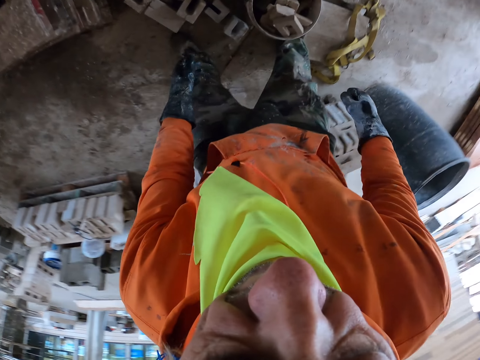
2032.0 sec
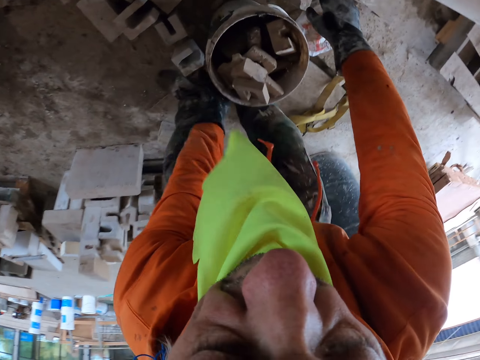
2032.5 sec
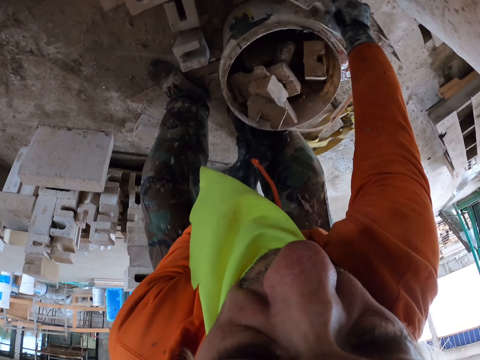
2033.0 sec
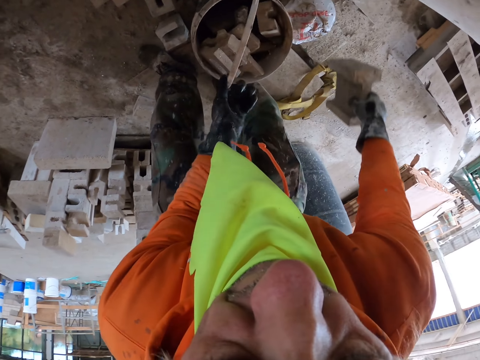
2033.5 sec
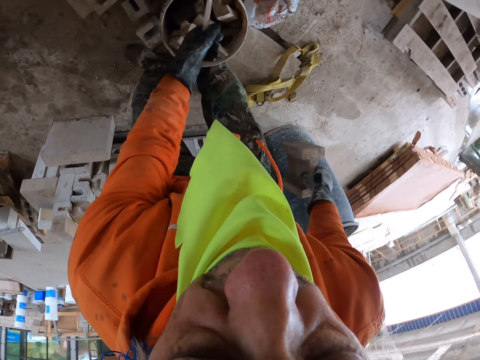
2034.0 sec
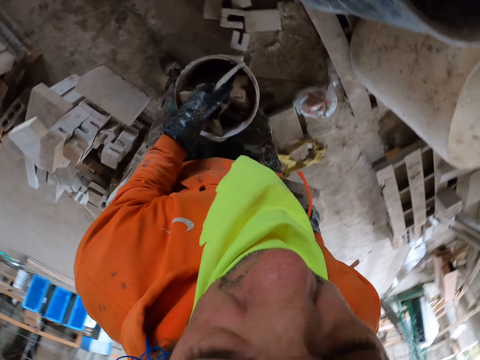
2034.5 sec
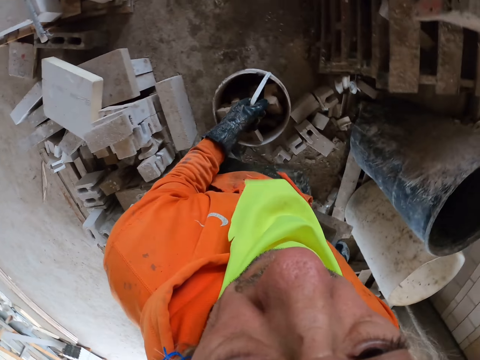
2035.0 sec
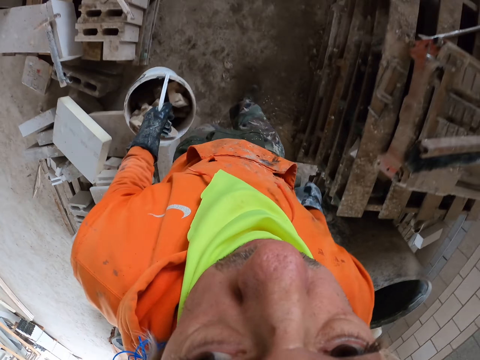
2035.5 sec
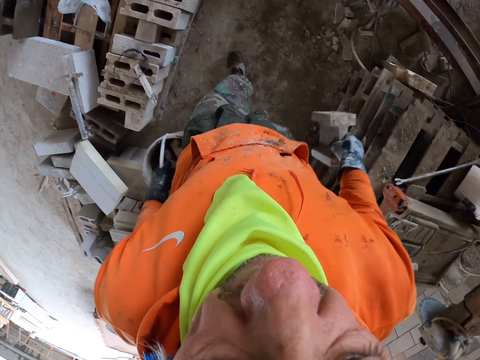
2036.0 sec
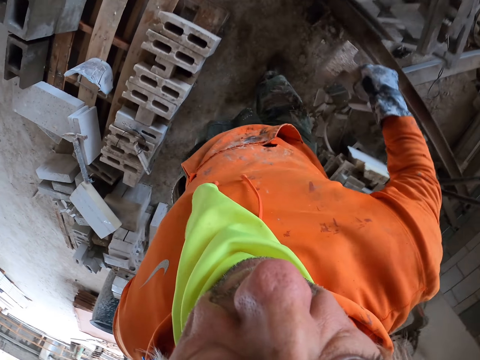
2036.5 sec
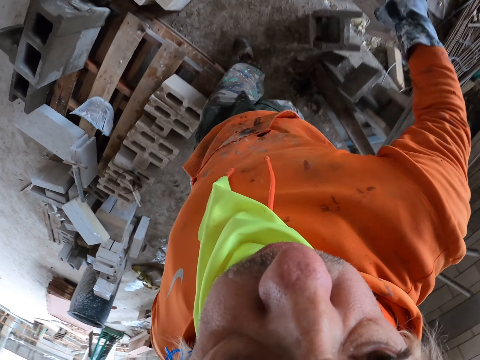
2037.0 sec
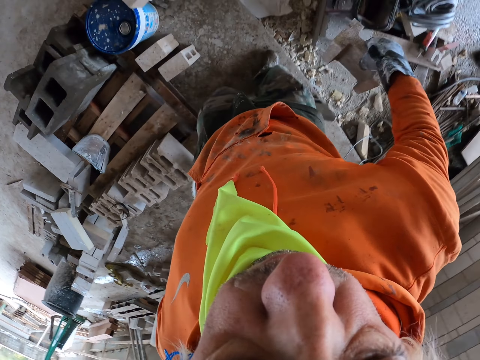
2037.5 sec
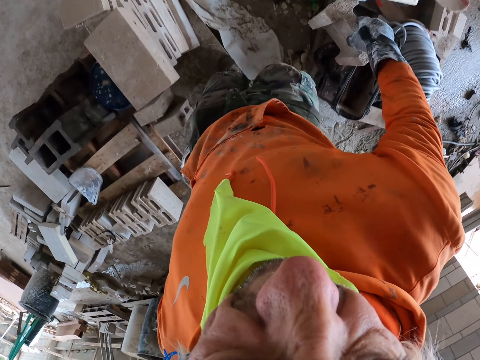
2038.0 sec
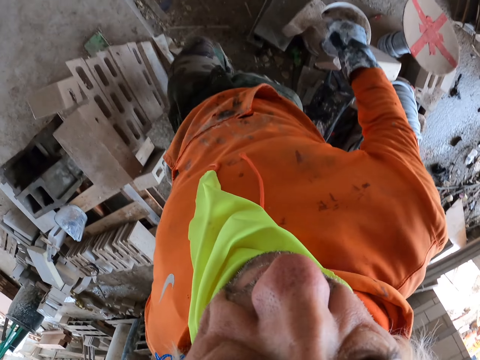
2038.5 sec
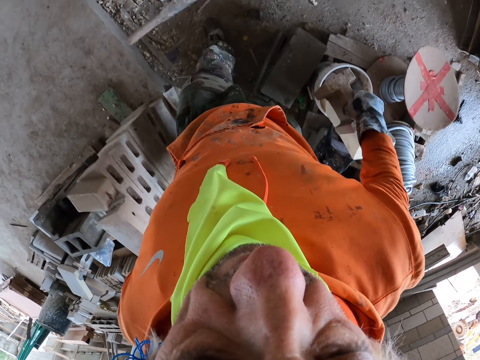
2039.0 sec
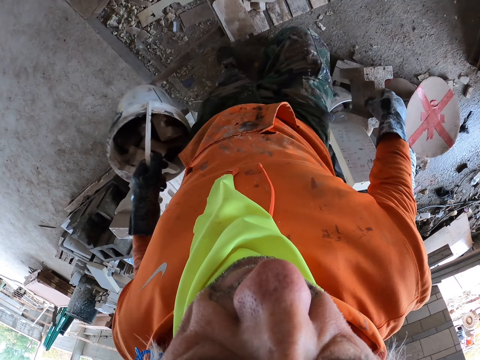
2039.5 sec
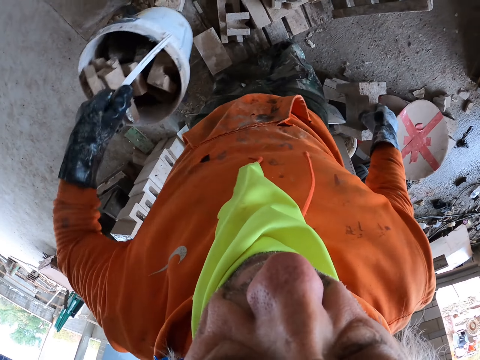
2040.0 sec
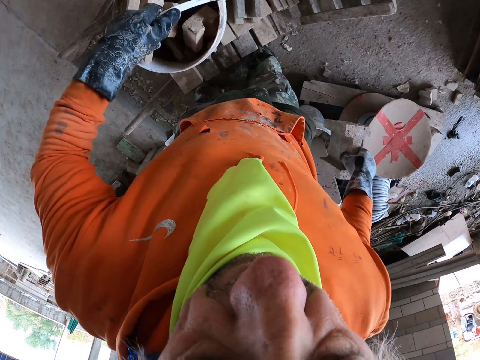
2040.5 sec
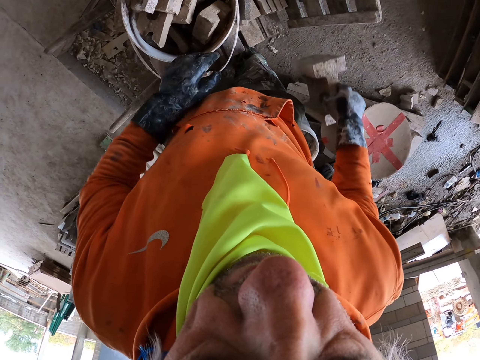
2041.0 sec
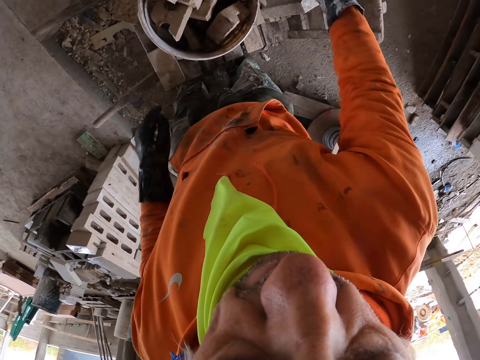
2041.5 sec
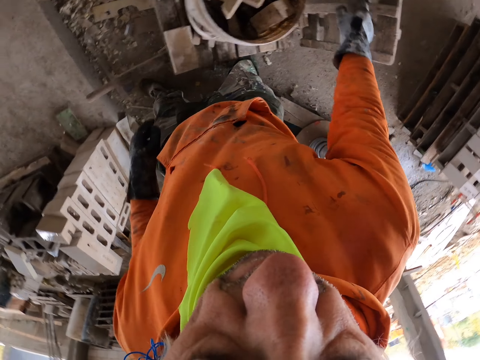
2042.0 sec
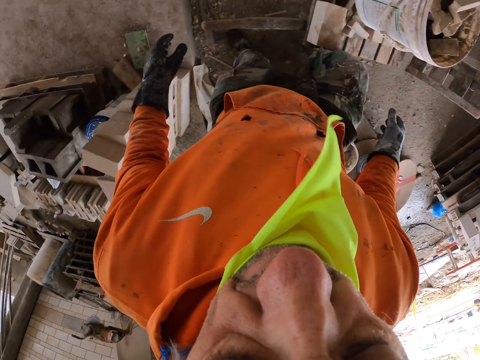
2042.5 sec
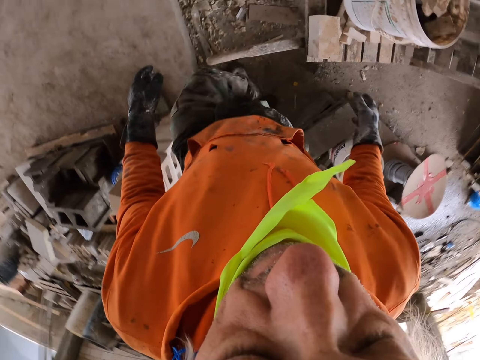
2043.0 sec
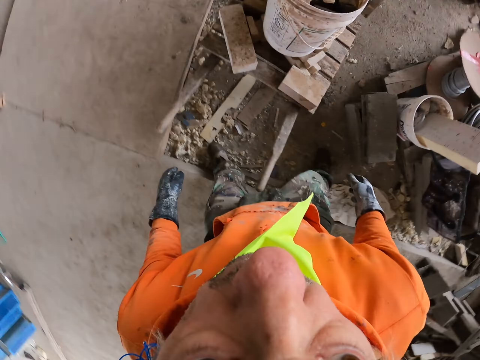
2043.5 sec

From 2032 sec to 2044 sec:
The camera wearer picks a brick. They pick a bucket. They walk around. They put the bucket on the cart. They are carrying the bucket on a shelf. They put the brick on the cart.

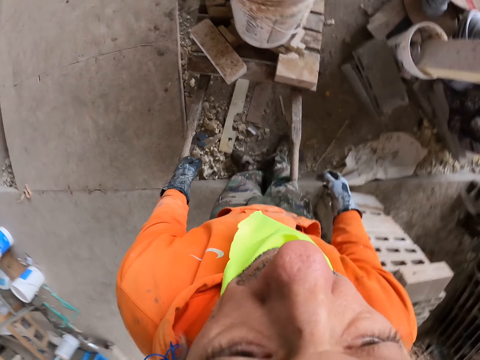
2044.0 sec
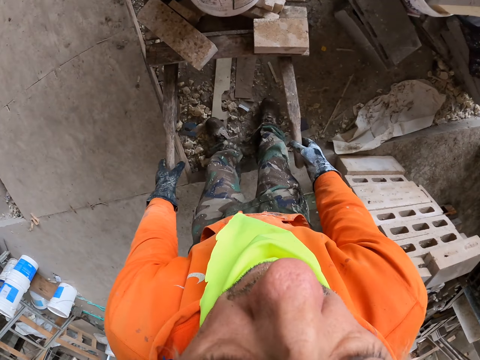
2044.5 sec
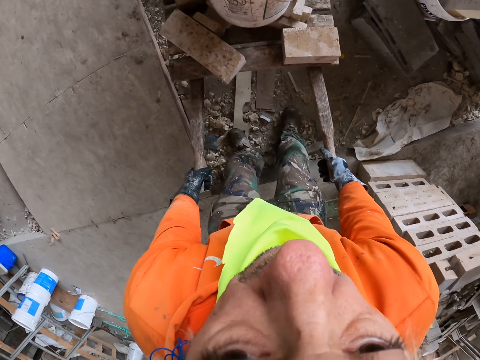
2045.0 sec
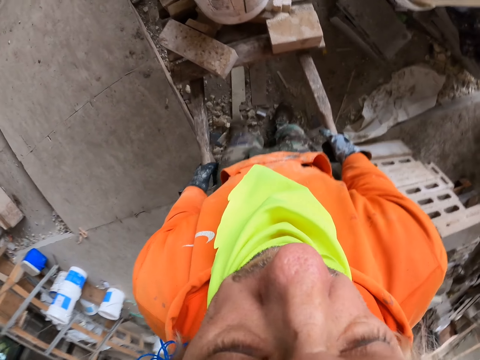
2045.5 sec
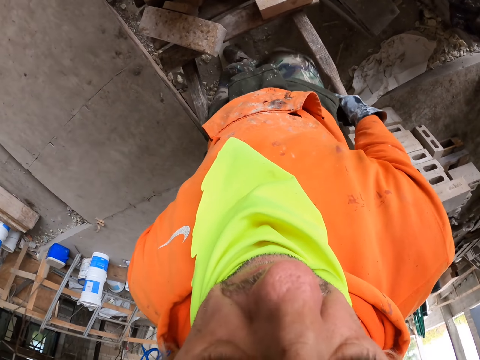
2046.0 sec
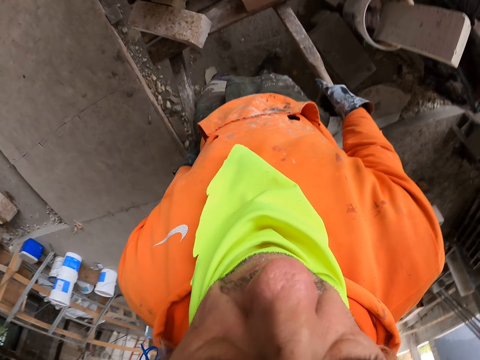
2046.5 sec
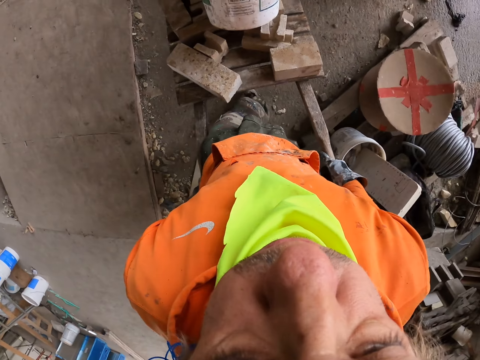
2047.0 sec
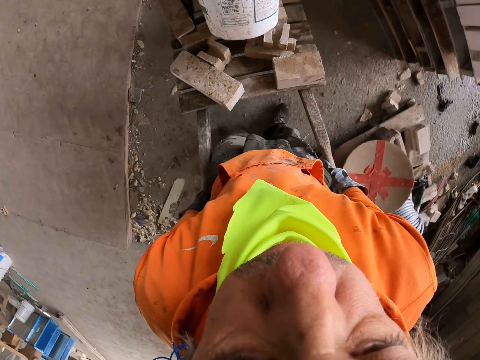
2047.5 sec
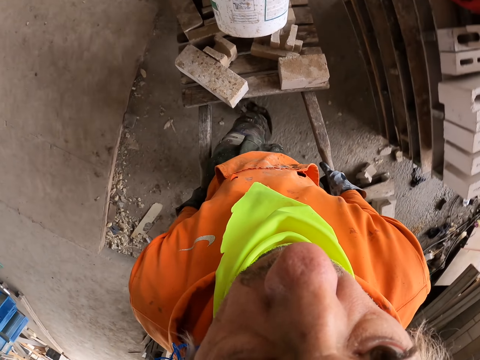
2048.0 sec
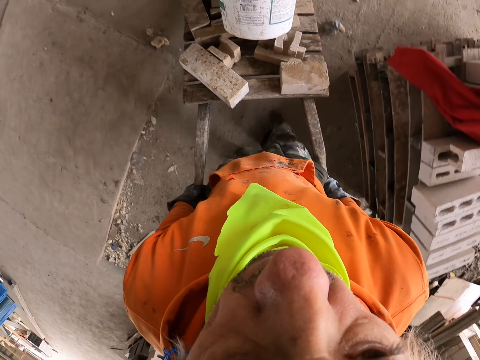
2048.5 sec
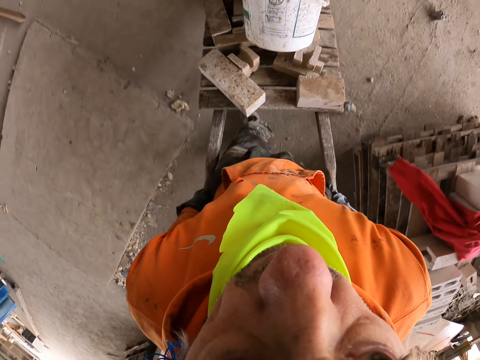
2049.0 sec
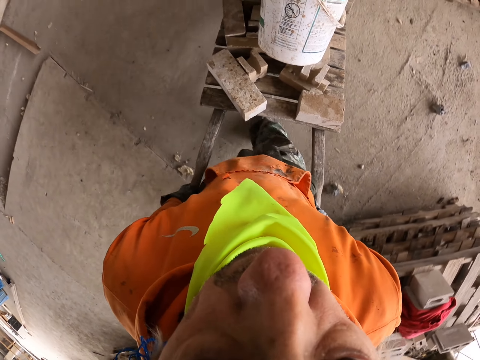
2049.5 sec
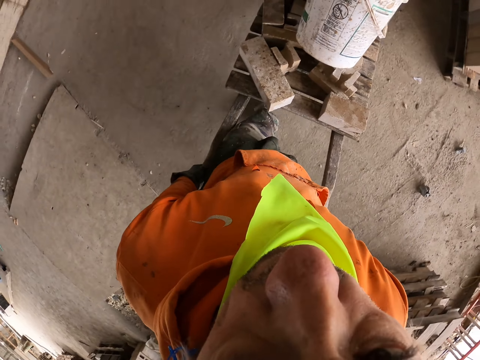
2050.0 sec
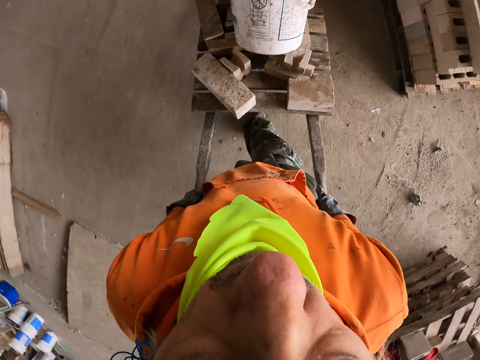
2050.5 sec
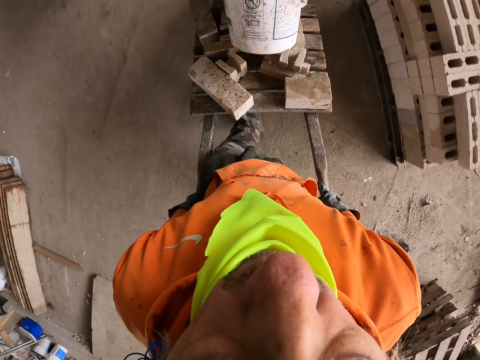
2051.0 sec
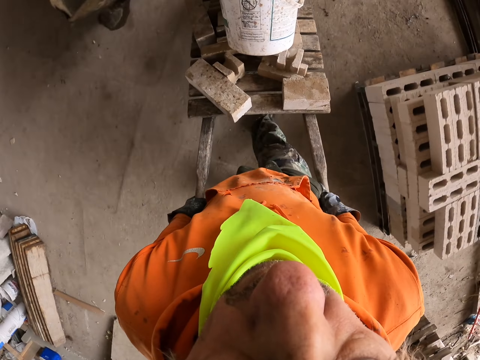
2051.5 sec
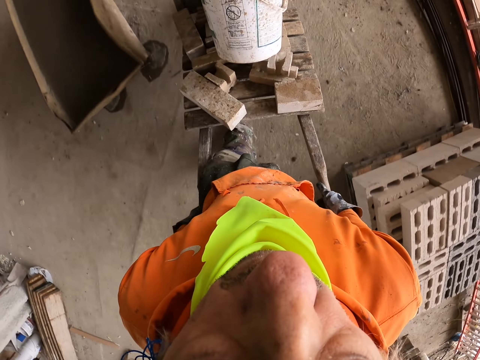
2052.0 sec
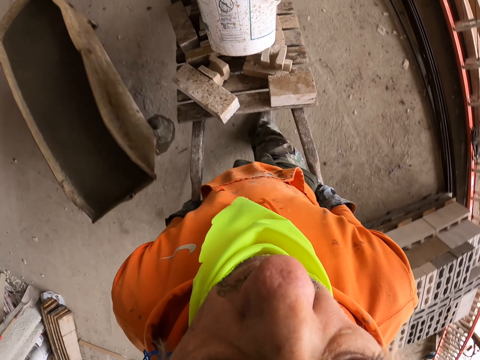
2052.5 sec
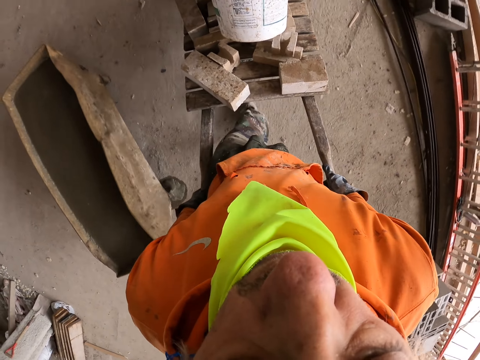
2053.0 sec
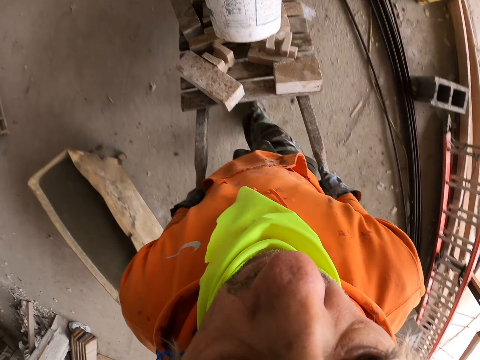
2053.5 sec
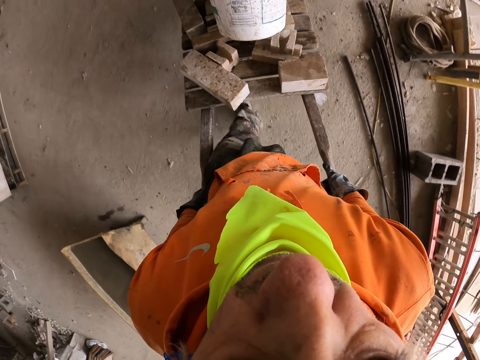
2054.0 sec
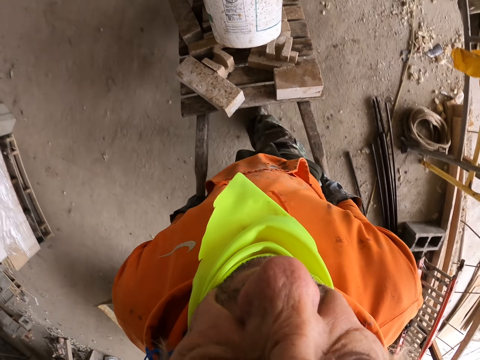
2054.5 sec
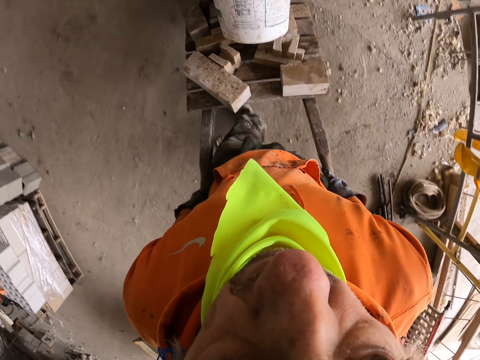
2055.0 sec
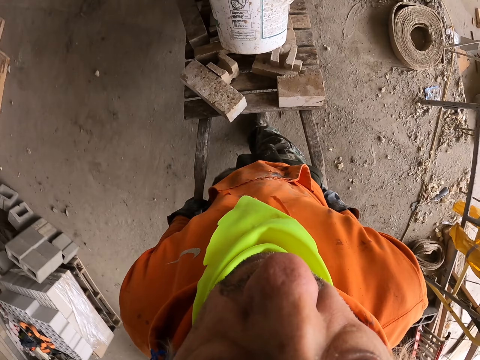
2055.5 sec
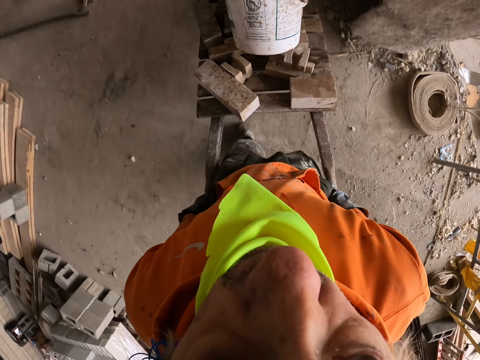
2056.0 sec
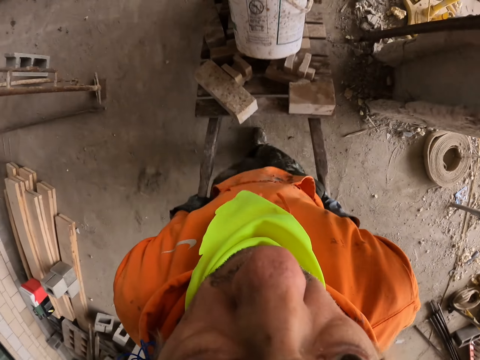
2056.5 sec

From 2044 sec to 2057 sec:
The camera wearer pulls the cart. They are holding a wheelbarrow. They are riding the wheelbarrow.

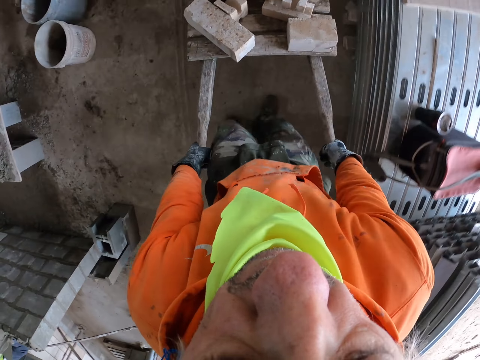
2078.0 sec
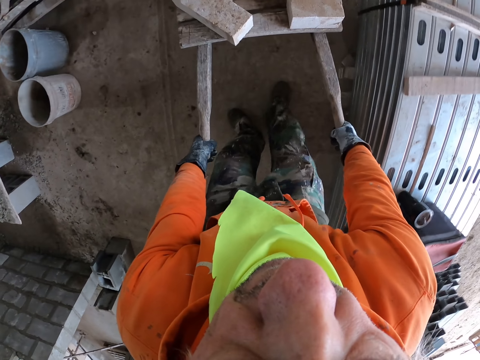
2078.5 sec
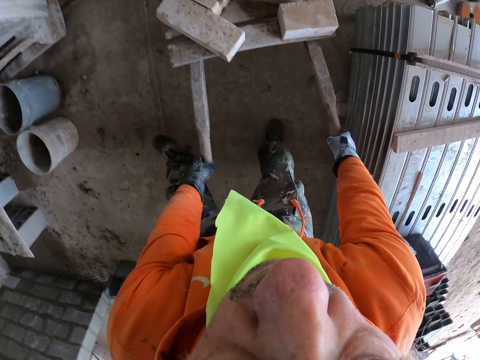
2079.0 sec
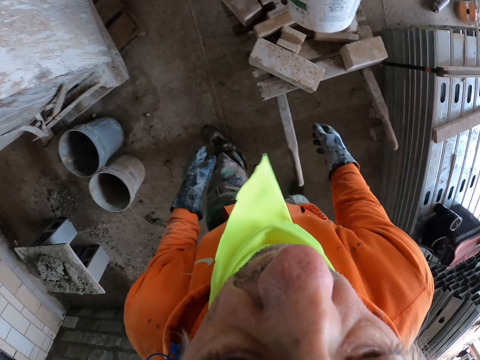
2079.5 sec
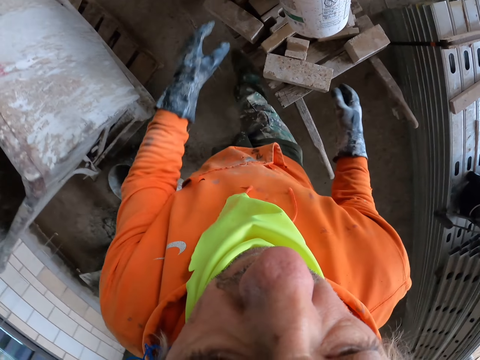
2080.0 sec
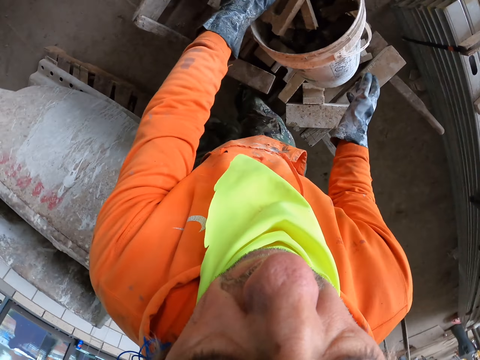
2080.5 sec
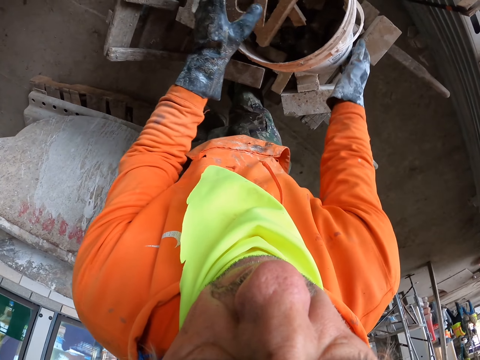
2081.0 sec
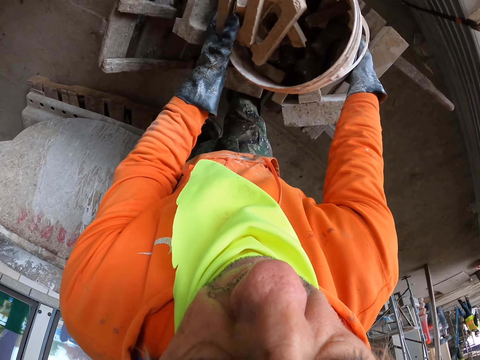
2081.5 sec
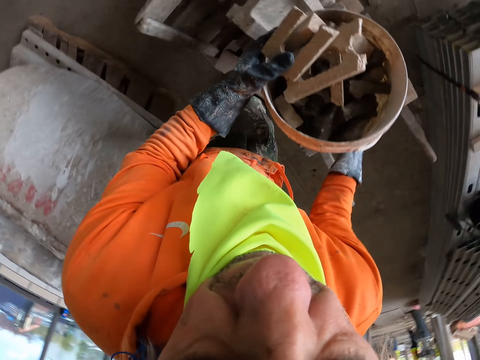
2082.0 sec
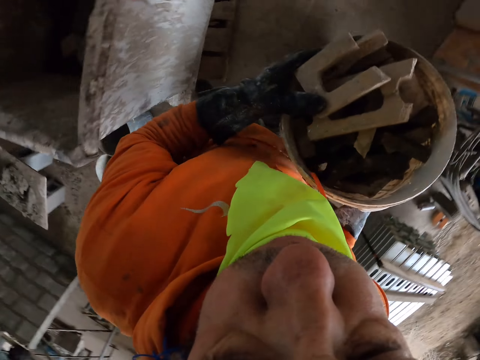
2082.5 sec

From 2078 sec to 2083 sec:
The camera wearer stops the cart. They pick the bucket.
